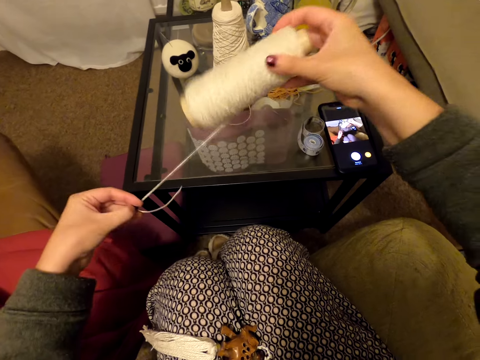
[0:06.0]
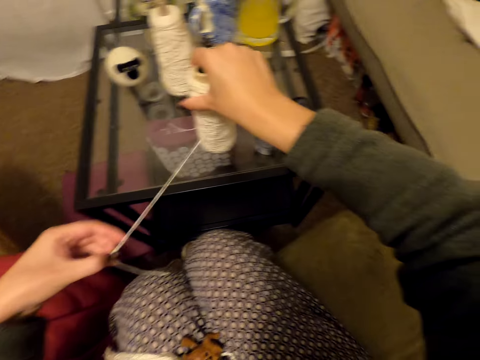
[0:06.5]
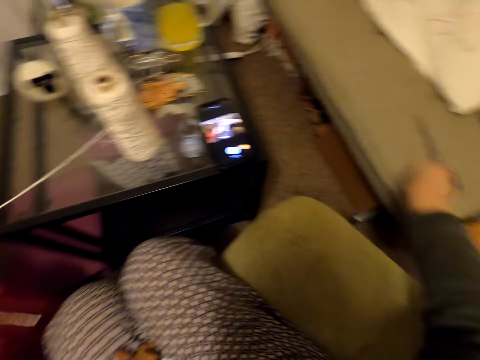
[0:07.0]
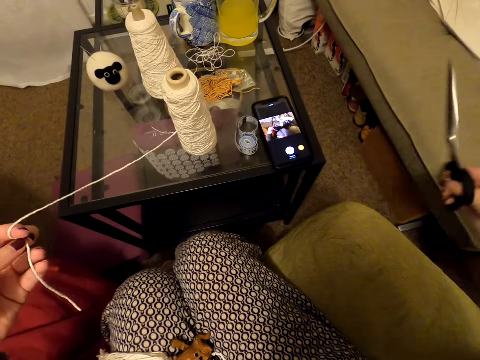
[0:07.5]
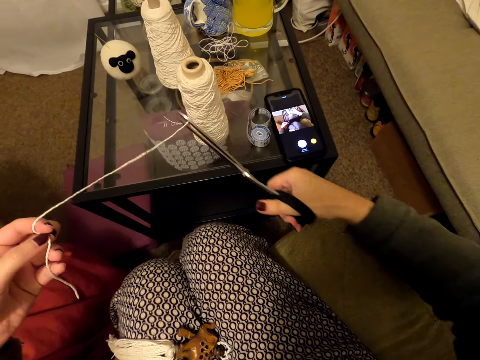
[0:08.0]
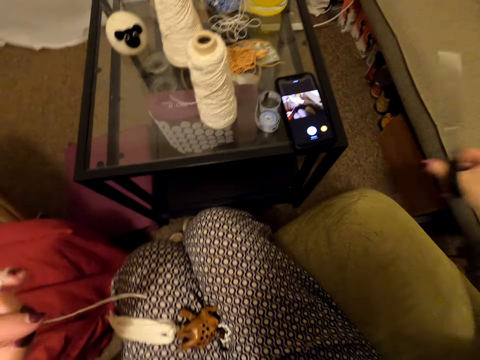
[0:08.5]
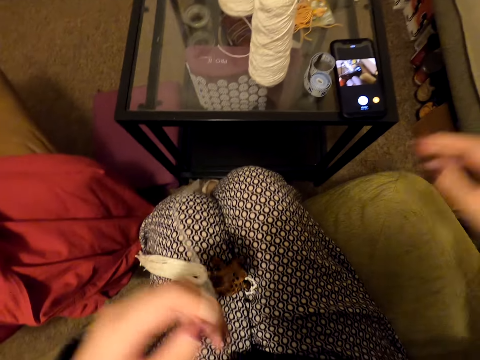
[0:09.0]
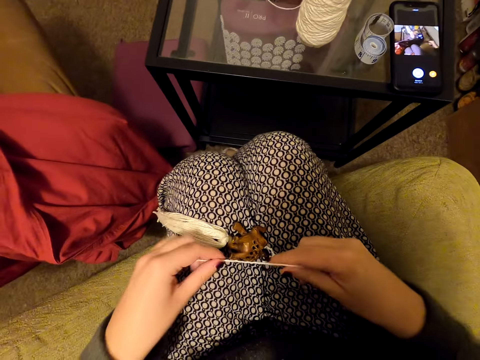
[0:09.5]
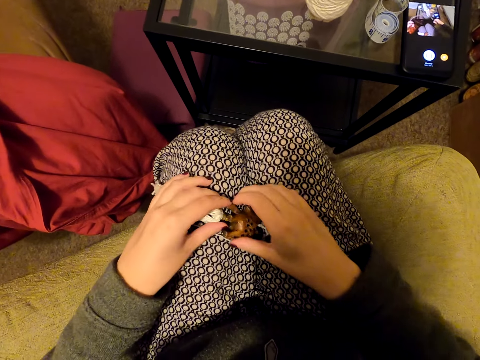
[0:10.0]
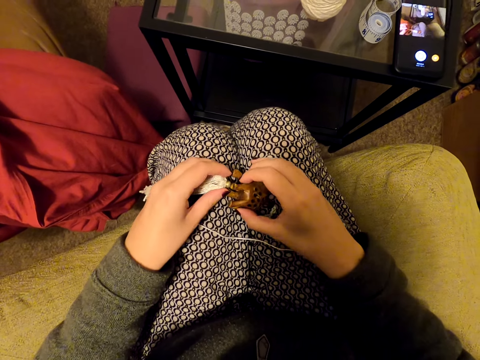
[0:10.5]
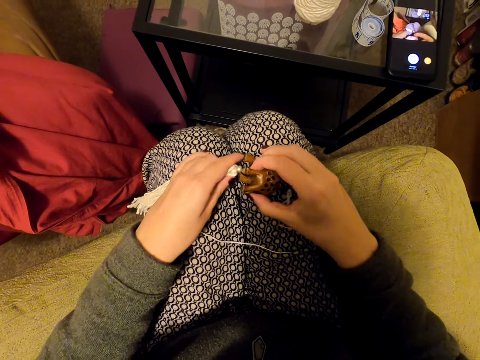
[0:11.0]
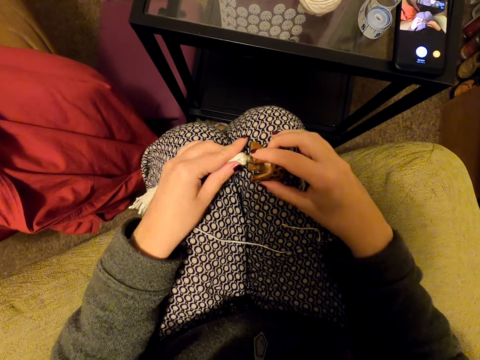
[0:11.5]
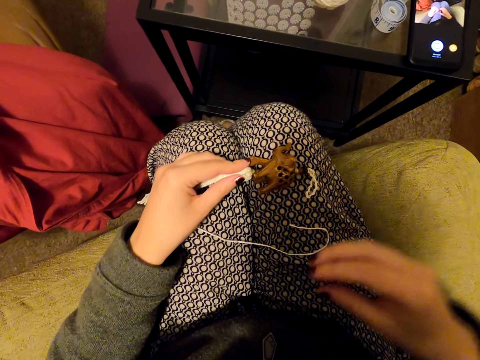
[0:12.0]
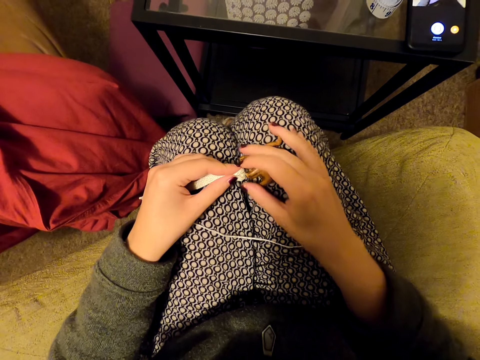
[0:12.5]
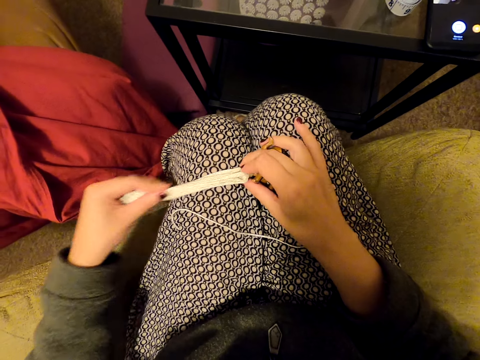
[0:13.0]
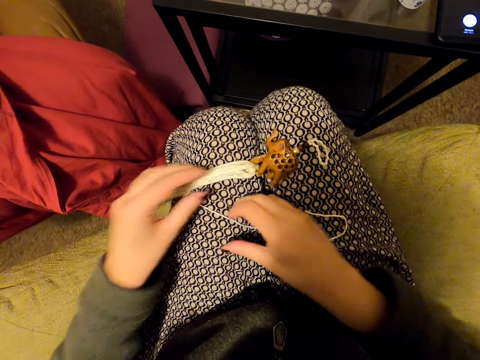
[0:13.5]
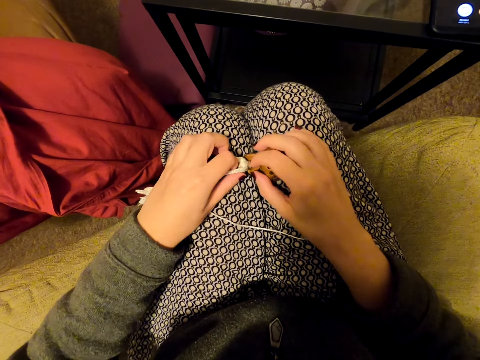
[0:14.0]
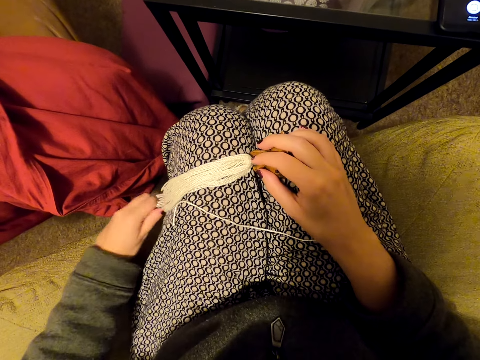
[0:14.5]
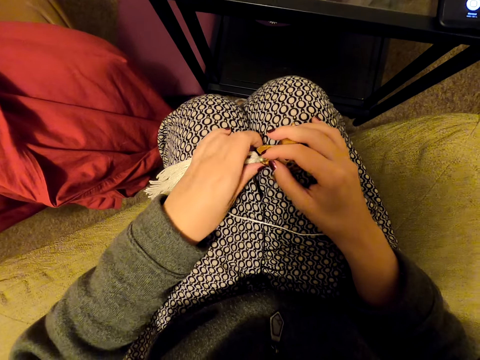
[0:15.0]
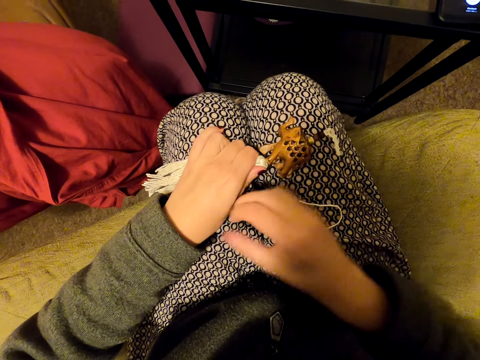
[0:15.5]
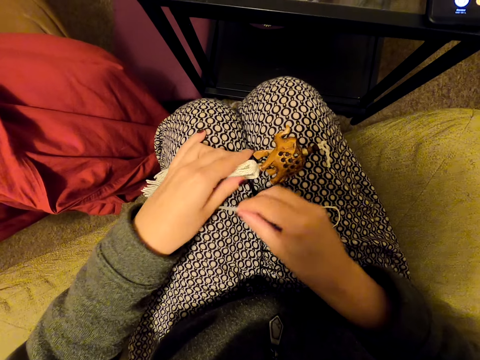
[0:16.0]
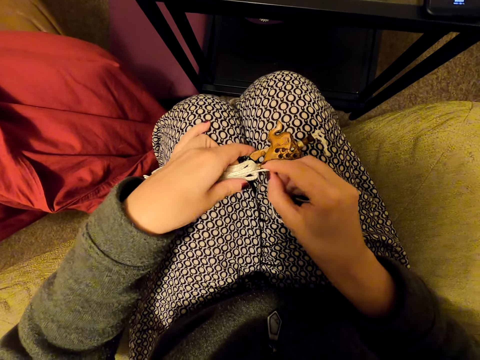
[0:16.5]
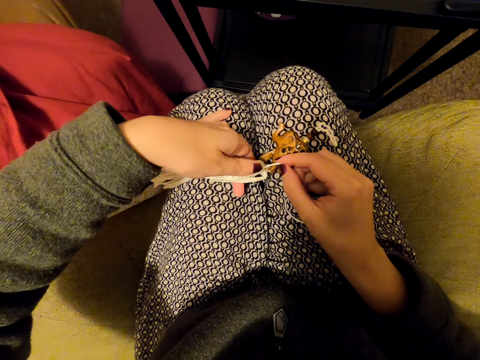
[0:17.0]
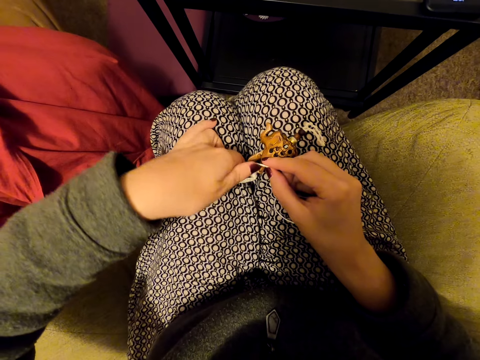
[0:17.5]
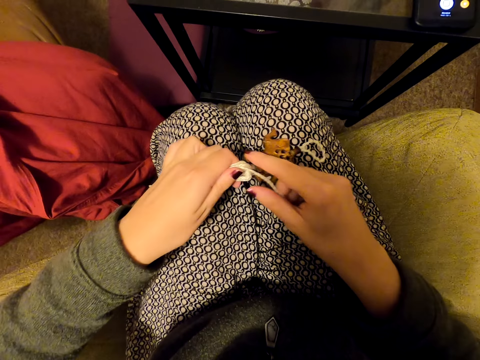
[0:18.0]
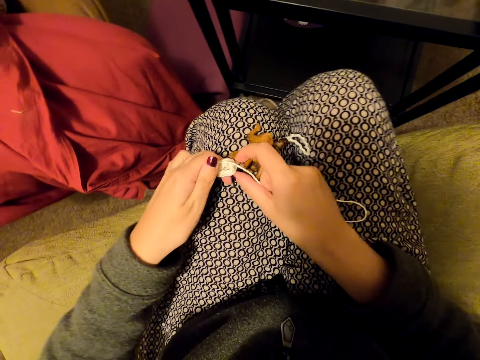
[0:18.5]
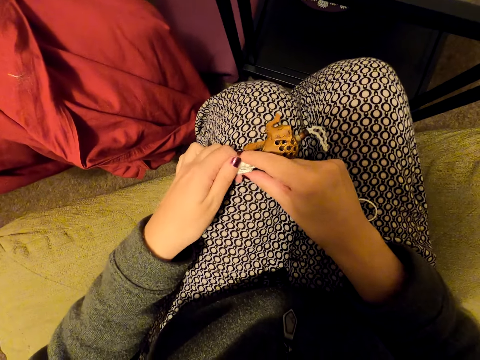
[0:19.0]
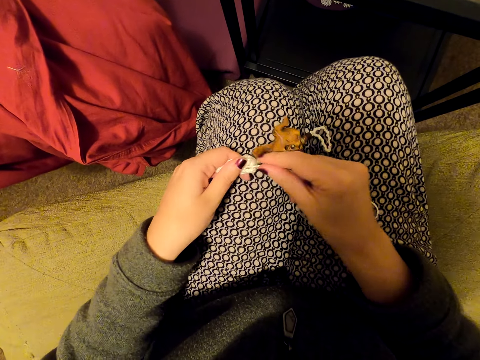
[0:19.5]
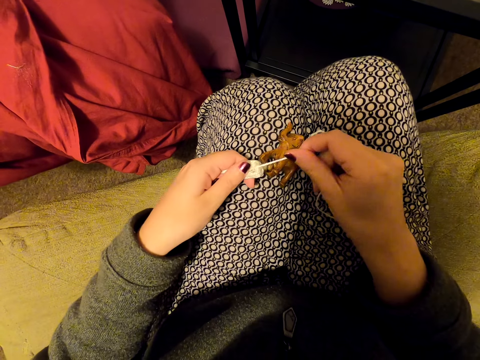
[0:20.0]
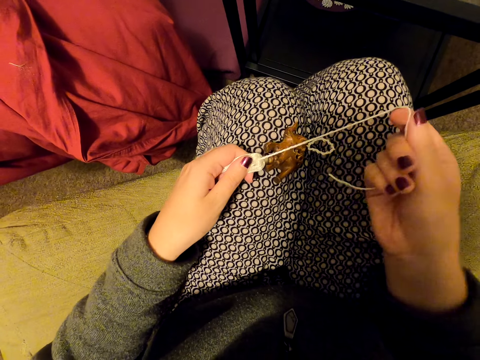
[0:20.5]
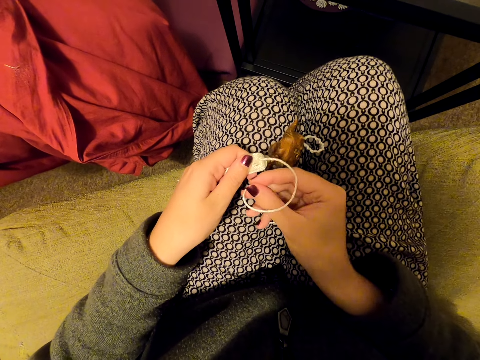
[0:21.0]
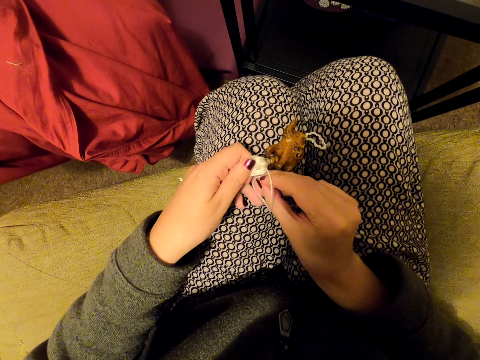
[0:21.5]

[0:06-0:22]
The camera wearer puts the thread on the table. They pick the scissors on a couch. They cut the thread. They move the scissors away. They hold the thread. They pick a thread ornament. They move their hand away from something. They hold something. They move their hand along the thread. They align the thread on the ornament. They remove their hand from something. They move their hand along the thread. They pick the thread. They tie the thread on the ornament.

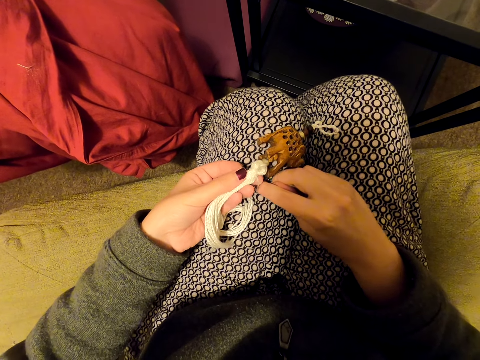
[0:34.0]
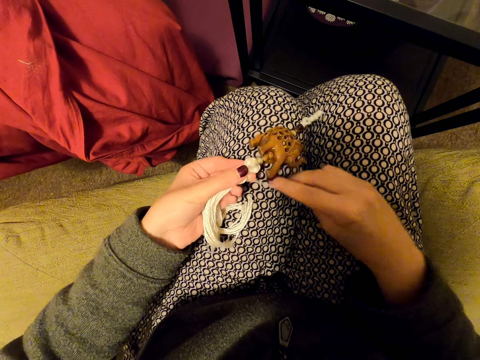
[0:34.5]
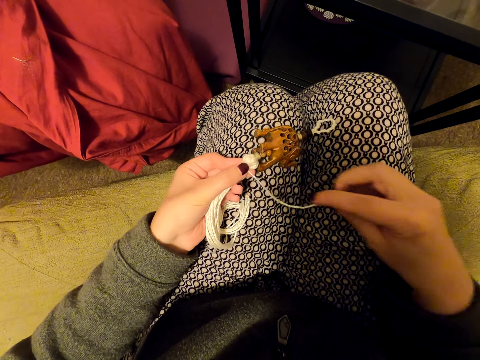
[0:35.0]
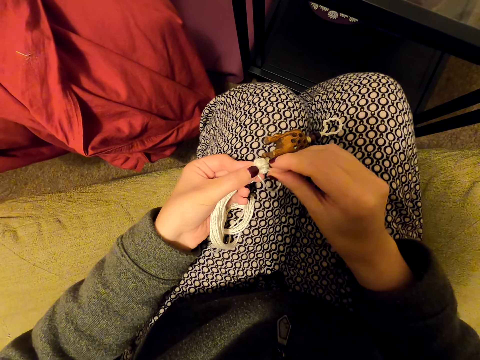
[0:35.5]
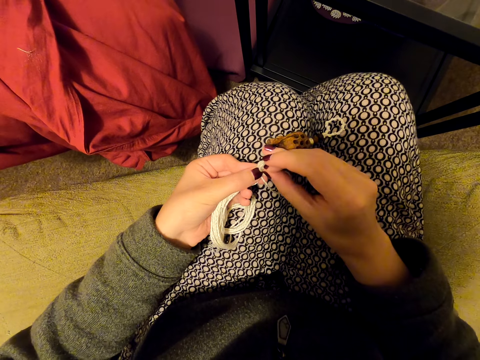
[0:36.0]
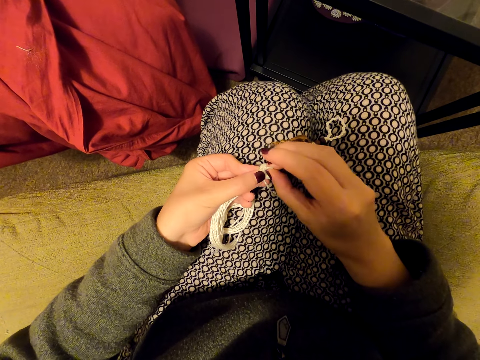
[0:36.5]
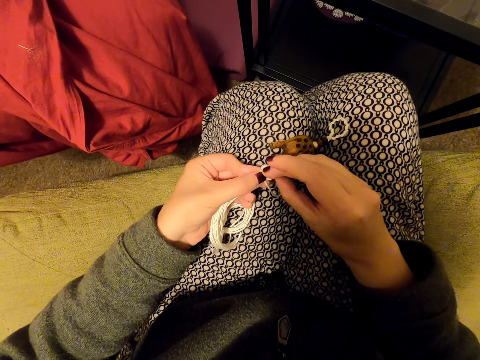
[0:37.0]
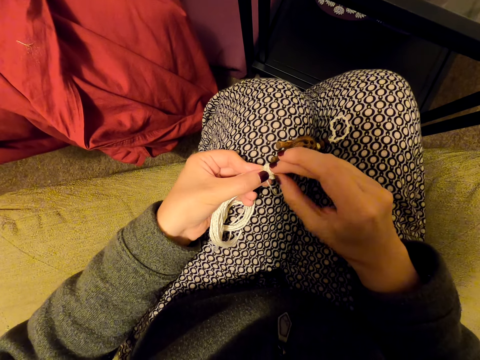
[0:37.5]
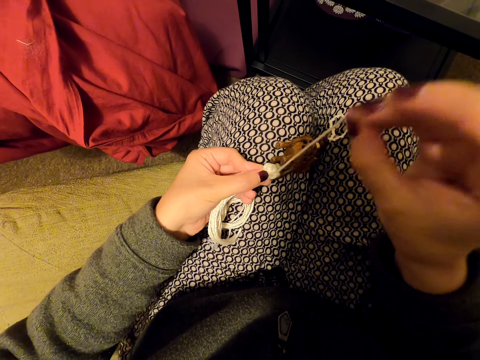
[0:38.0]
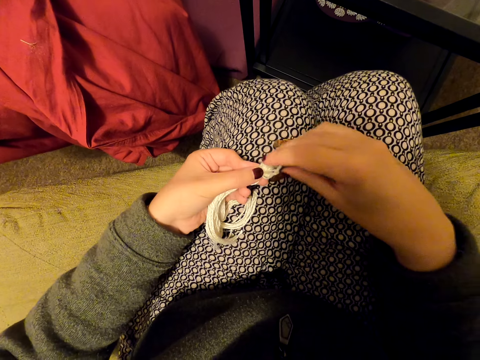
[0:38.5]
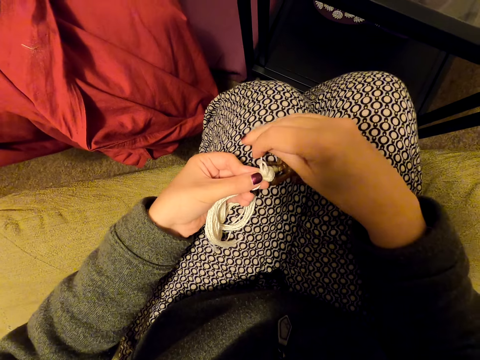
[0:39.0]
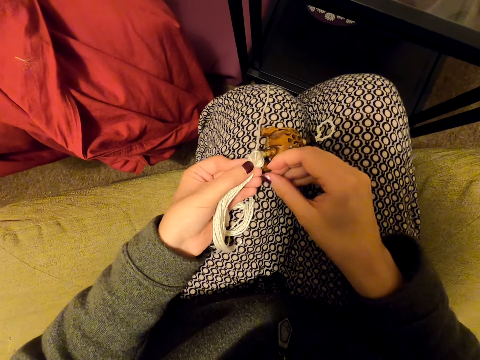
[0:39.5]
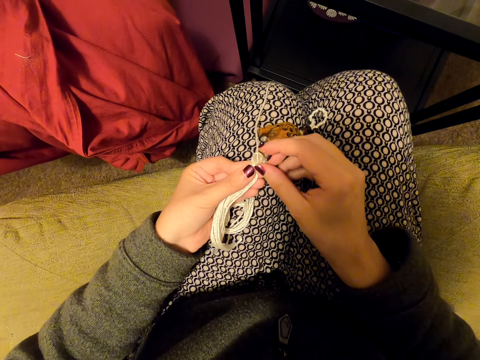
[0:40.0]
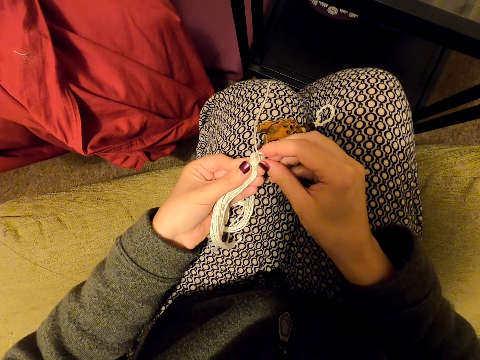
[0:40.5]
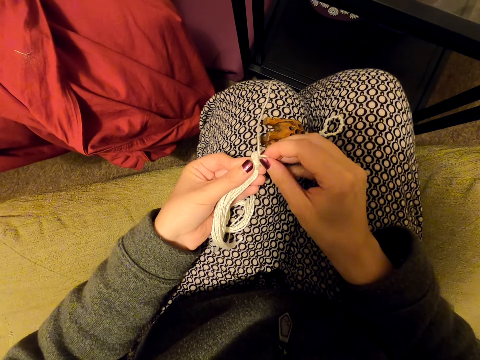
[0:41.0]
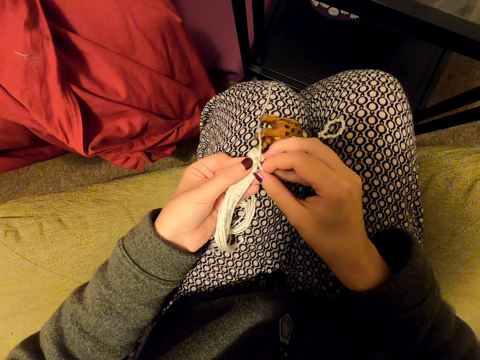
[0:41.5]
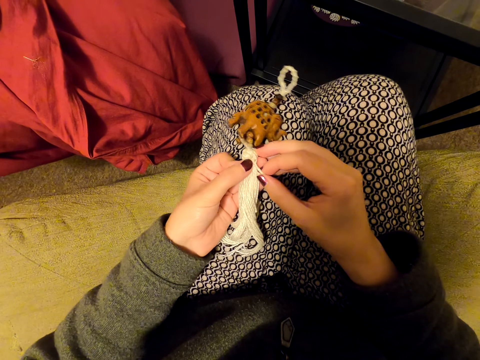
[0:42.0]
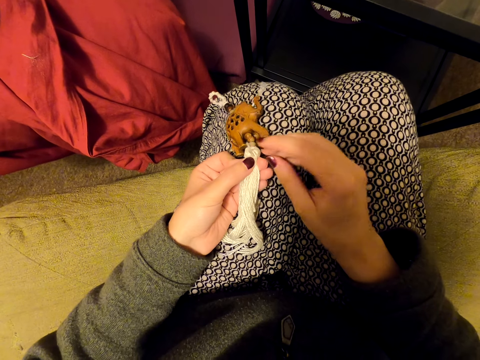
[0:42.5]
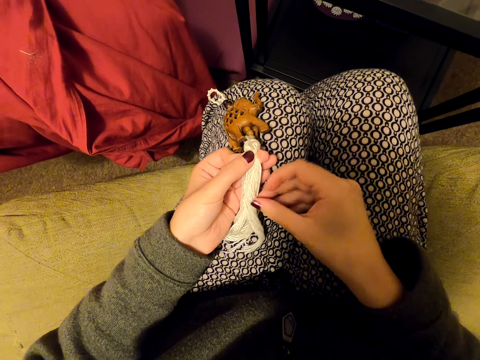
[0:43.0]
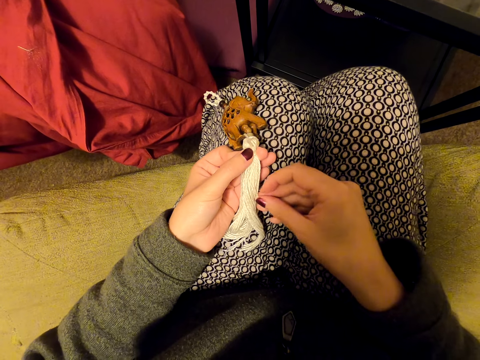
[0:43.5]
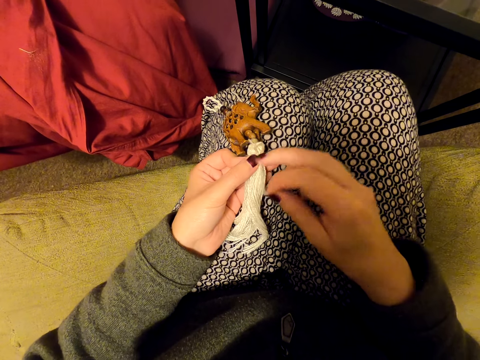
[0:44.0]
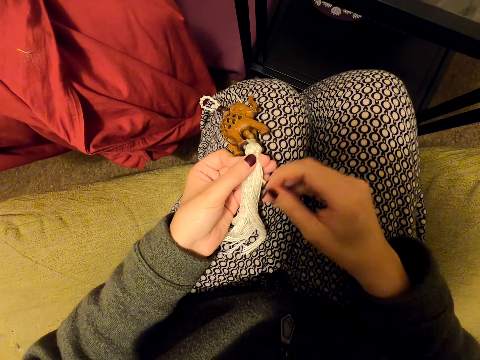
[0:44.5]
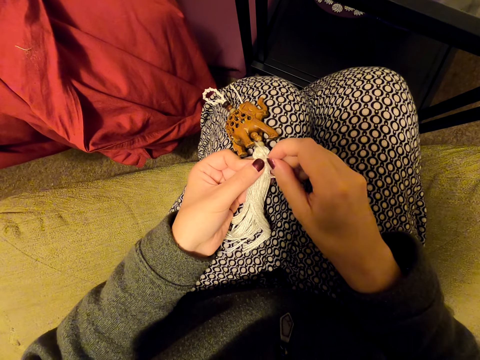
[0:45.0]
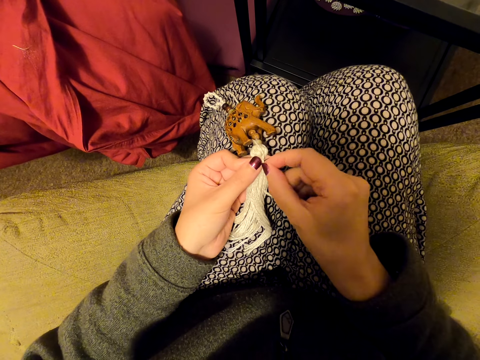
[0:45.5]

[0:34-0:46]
The camera wearer folds a thread. They align the thread.
